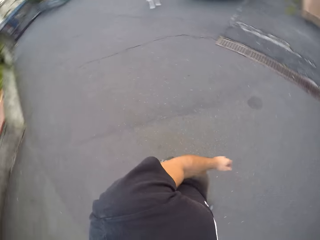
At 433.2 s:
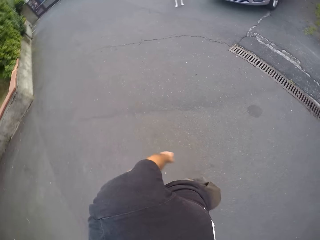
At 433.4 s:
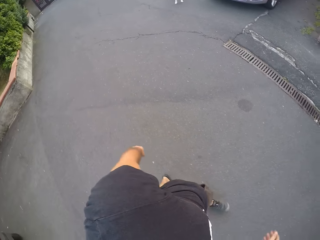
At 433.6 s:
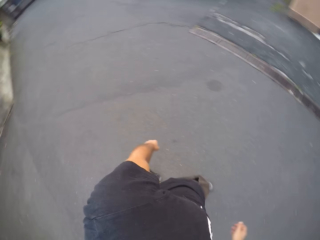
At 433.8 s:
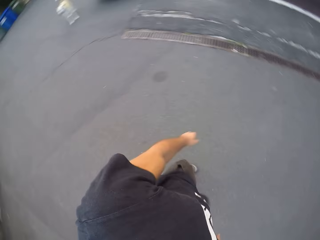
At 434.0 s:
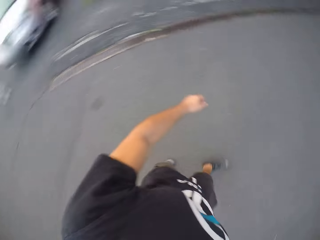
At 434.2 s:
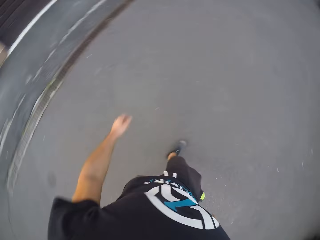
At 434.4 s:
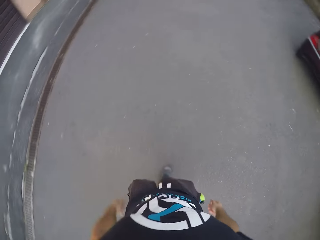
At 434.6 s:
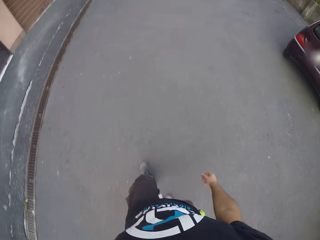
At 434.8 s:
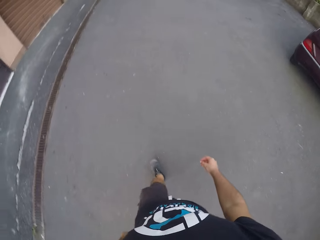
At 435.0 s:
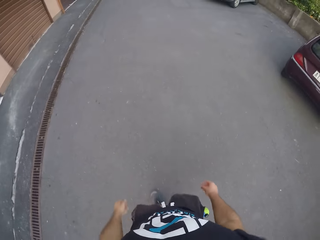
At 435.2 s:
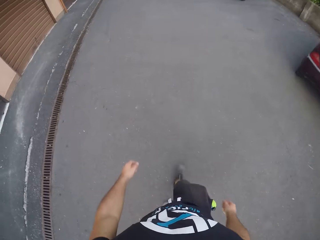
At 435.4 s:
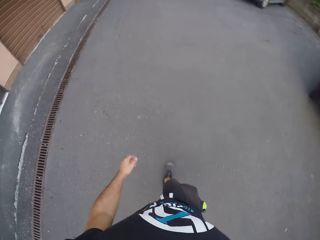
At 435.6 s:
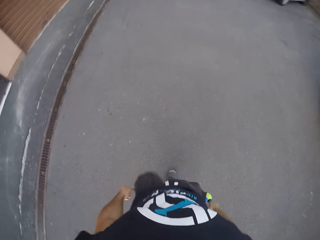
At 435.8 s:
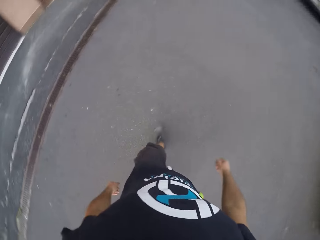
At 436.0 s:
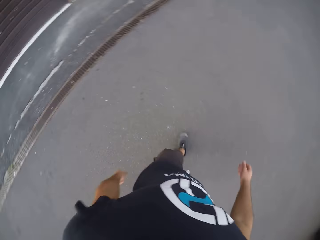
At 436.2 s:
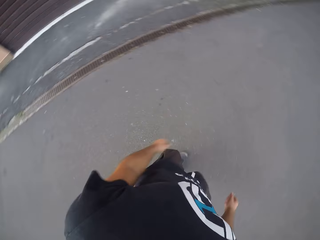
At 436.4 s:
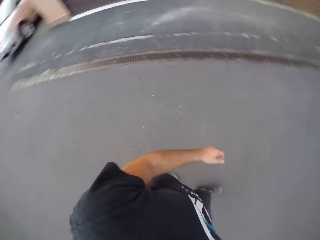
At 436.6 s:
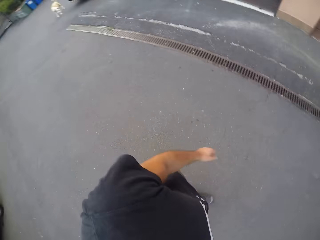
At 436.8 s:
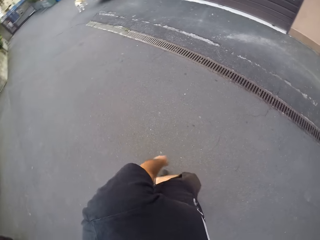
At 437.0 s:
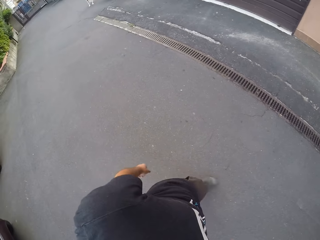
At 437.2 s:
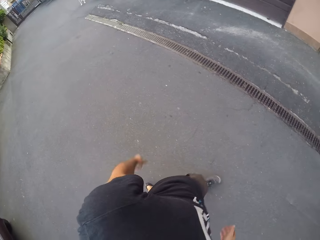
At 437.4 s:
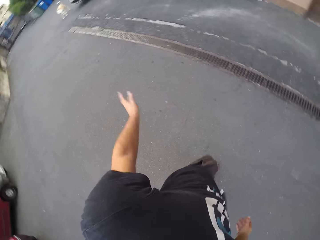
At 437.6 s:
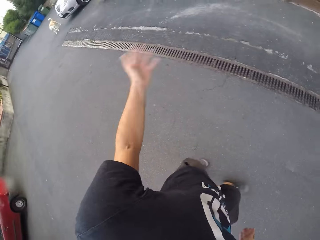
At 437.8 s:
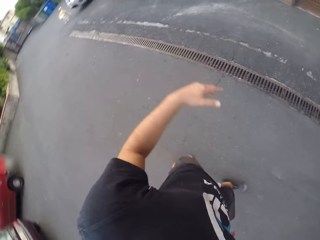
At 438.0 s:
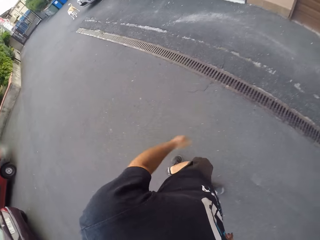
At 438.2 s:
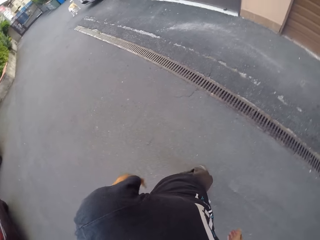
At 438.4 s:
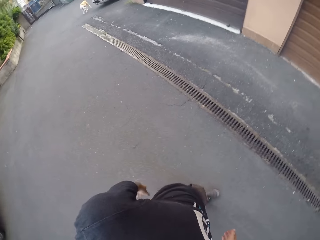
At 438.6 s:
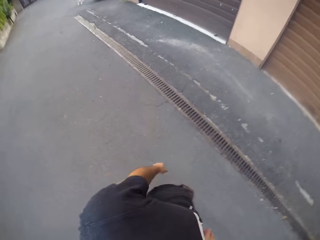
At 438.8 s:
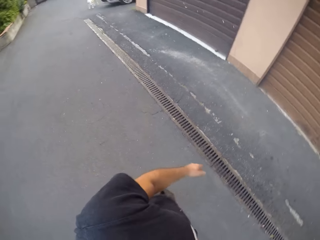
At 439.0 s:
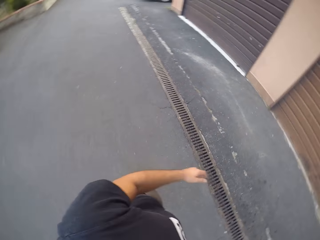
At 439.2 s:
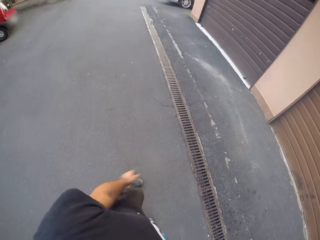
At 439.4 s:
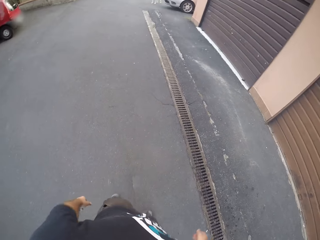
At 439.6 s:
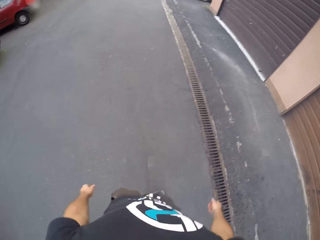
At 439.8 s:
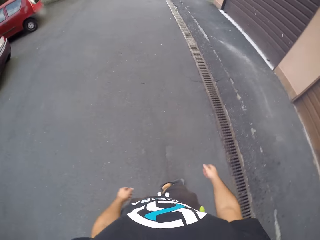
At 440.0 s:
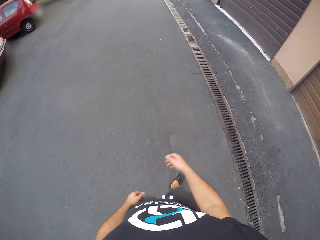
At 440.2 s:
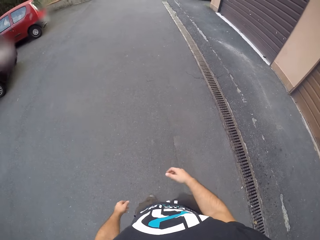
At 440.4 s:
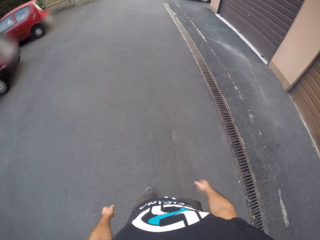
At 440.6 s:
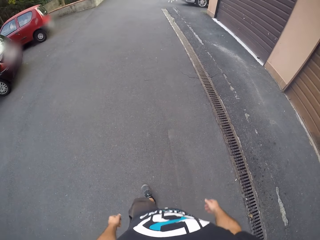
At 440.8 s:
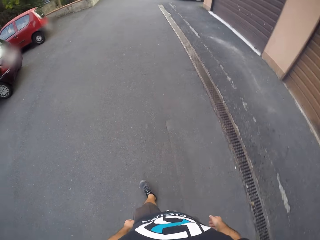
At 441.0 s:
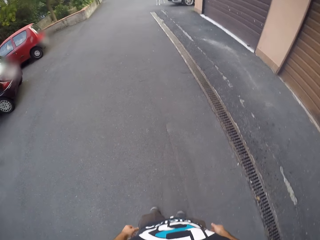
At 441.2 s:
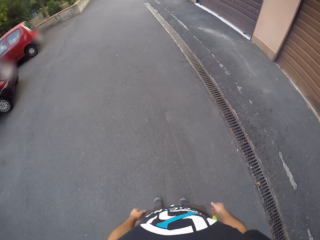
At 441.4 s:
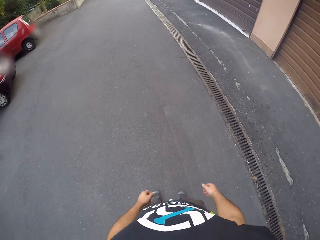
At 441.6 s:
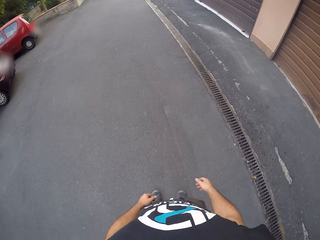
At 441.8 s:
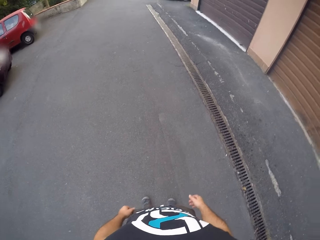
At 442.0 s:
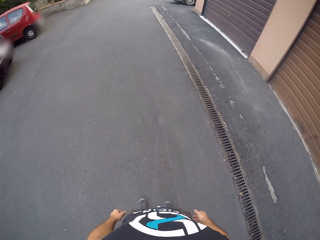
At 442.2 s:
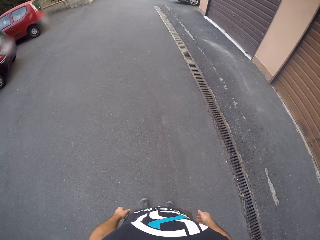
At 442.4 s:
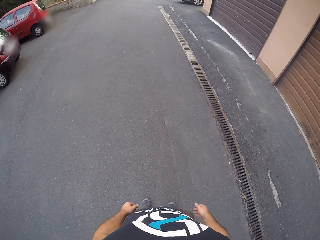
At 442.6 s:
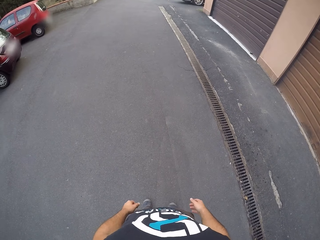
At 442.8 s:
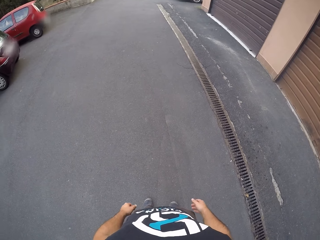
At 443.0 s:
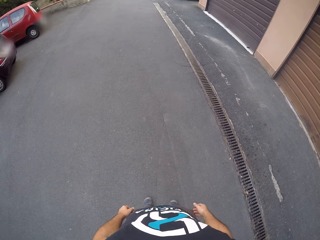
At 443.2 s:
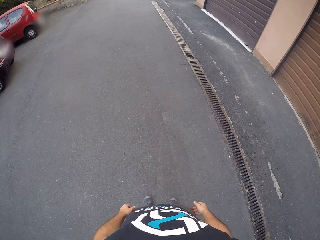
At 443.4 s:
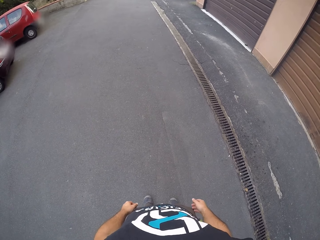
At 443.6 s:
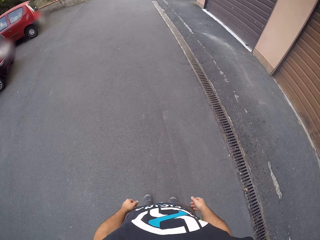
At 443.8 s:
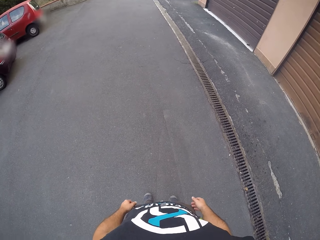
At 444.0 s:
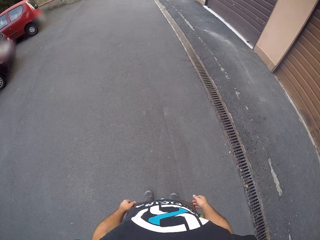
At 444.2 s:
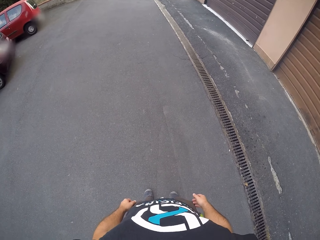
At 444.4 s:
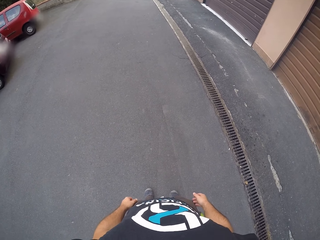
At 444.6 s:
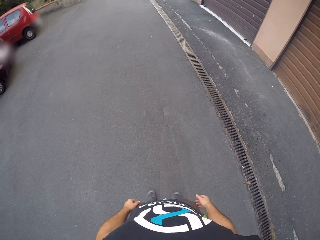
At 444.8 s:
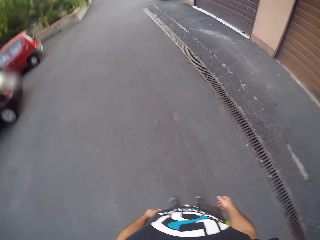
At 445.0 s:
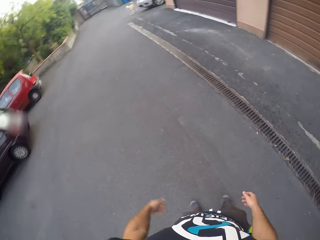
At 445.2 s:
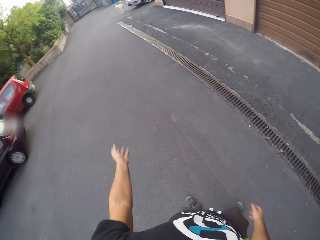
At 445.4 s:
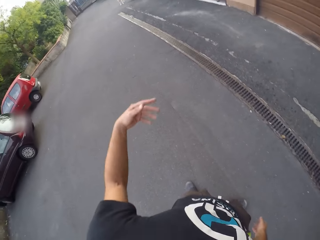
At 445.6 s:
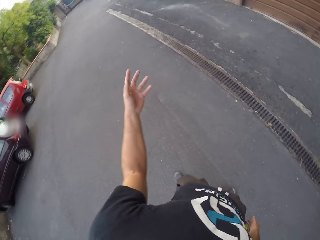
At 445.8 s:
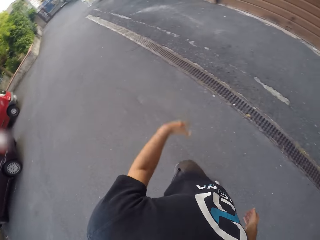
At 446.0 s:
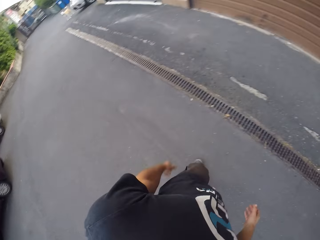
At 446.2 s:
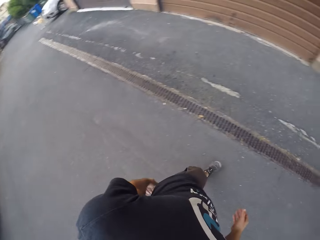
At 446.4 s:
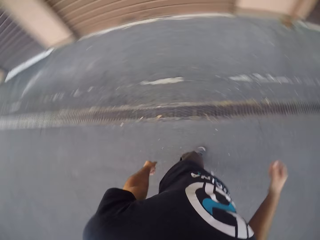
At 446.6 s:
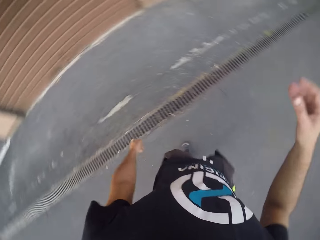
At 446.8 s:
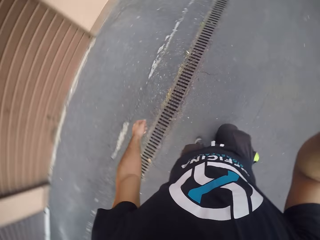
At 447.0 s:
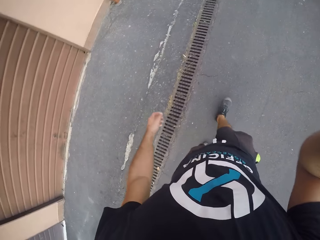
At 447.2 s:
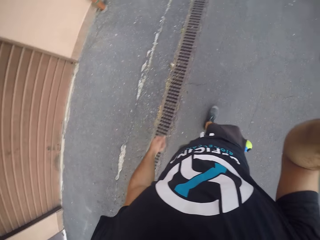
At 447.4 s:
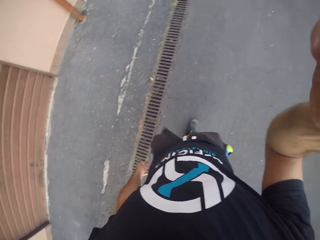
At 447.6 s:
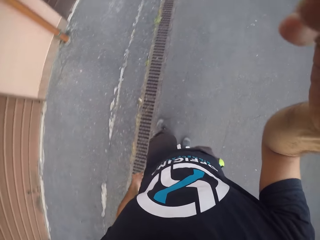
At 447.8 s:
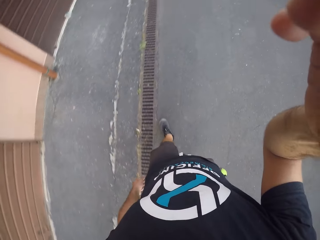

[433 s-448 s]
The camera wearer looks behind. They look at the dog.
